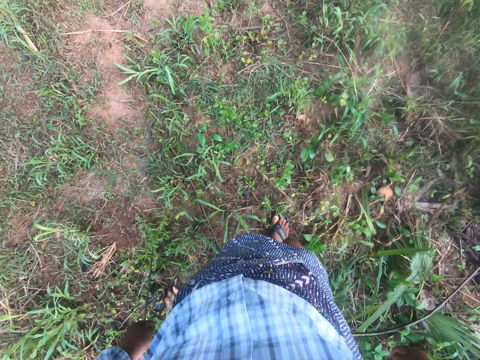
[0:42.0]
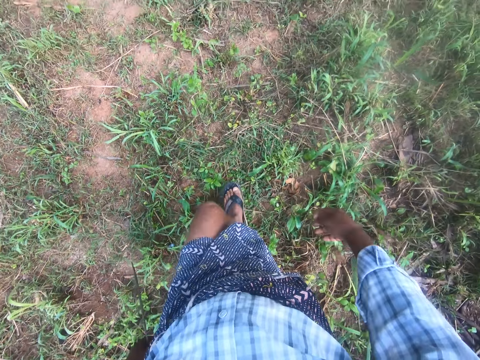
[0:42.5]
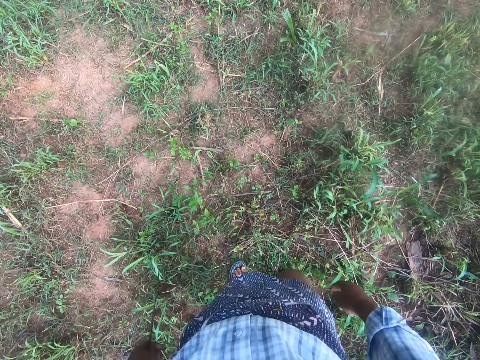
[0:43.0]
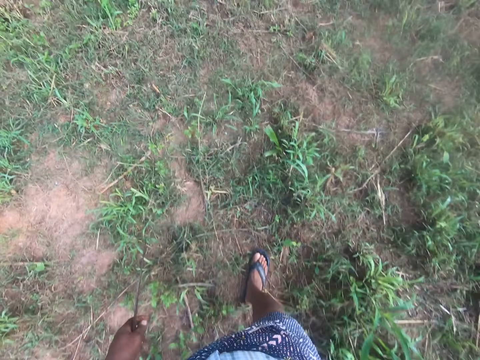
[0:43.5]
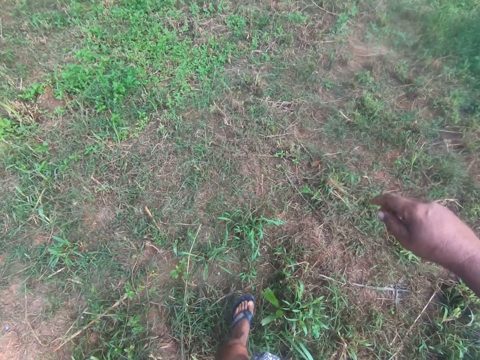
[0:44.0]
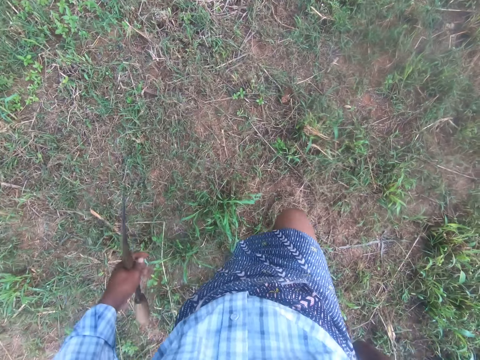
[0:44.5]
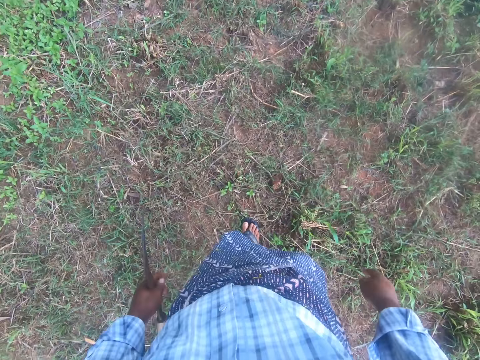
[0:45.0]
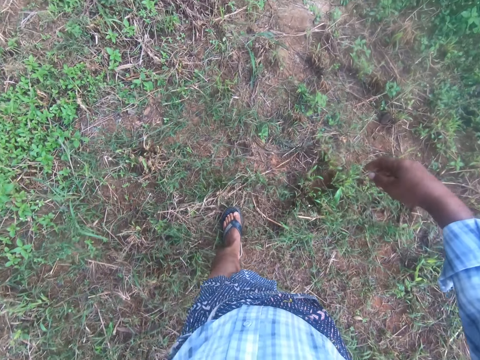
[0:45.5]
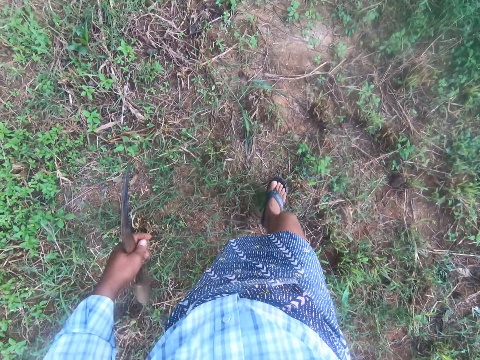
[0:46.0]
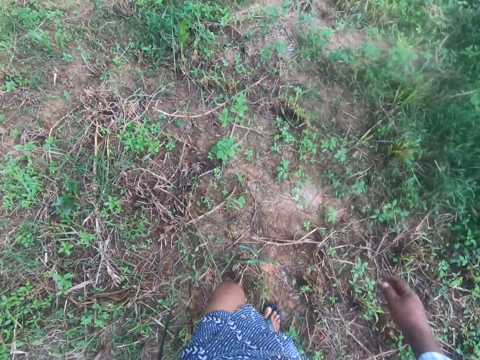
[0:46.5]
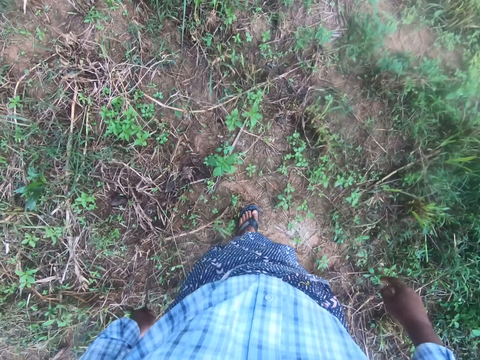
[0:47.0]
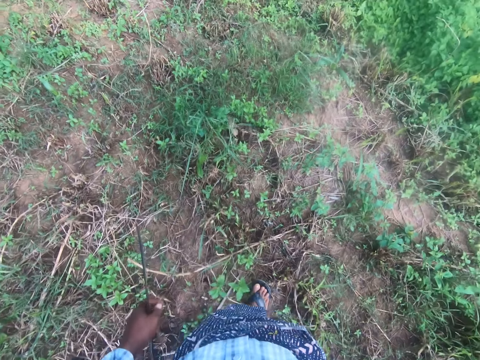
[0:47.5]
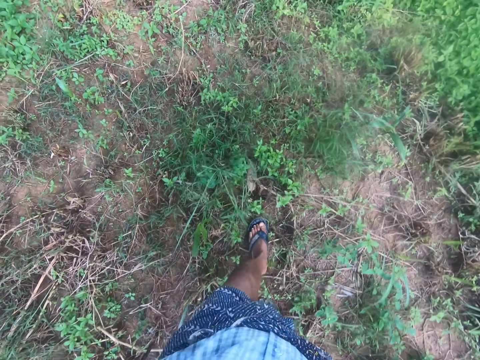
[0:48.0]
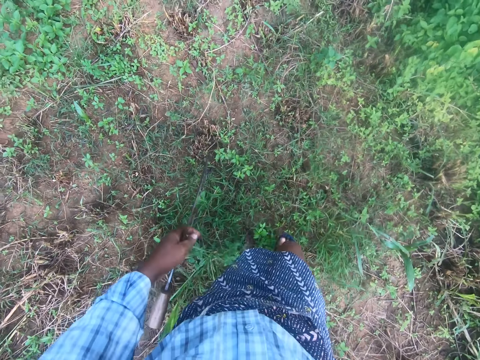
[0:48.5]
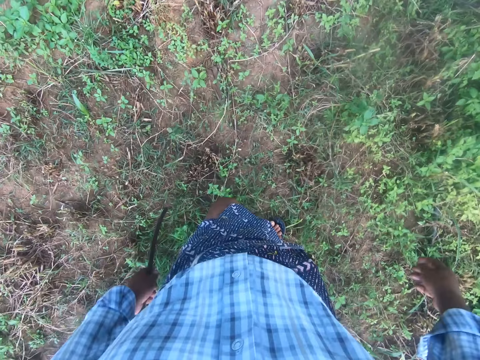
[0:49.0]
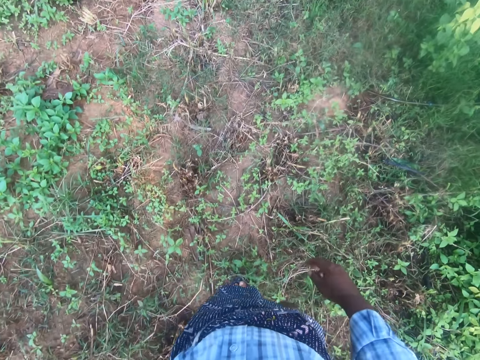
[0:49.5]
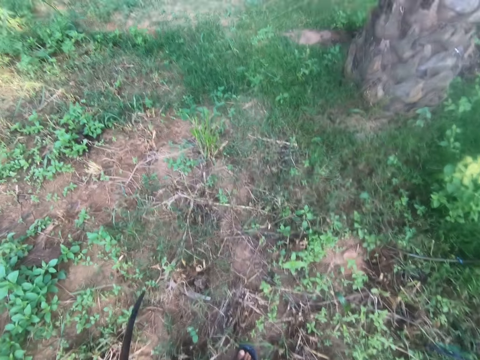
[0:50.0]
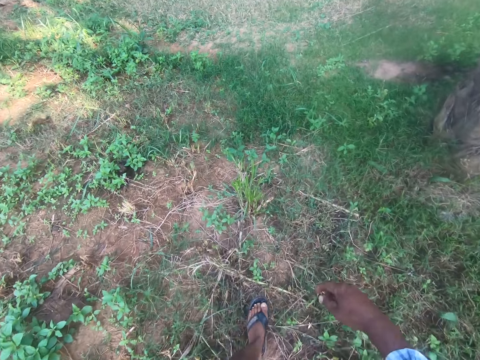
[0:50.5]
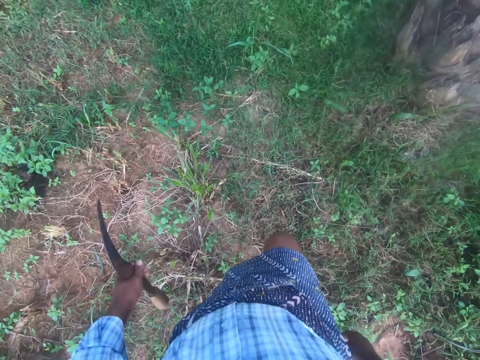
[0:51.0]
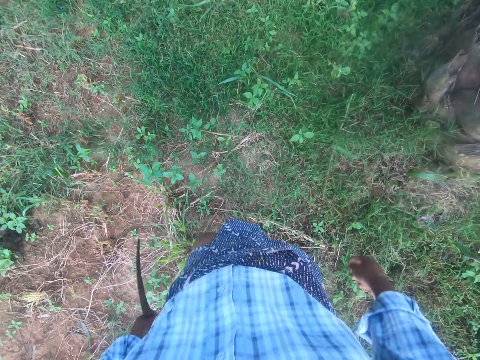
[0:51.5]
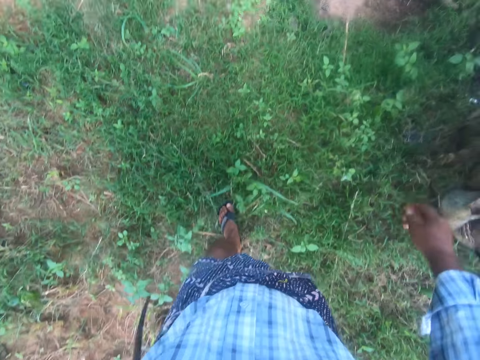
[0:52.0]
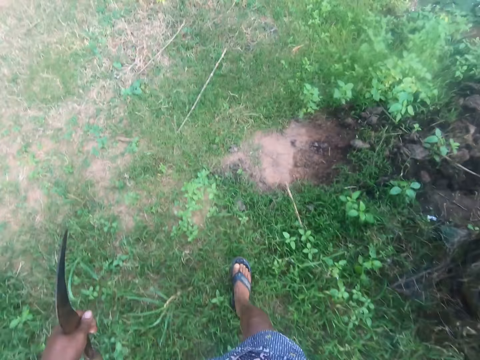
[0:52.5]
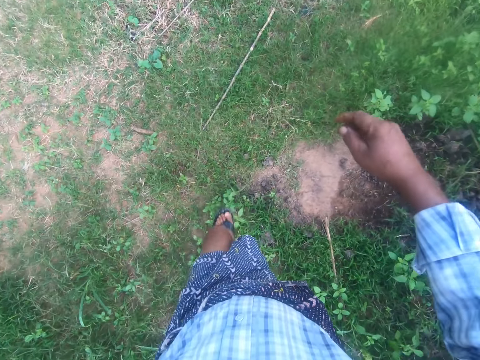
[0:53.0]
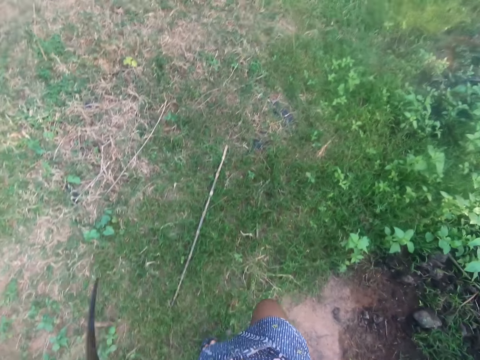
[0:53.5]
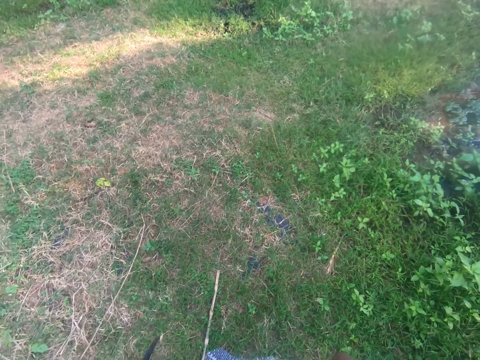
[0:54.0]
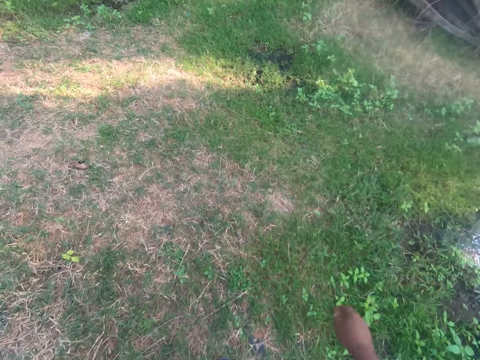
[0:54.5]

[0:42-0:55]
The camera wearer walks.

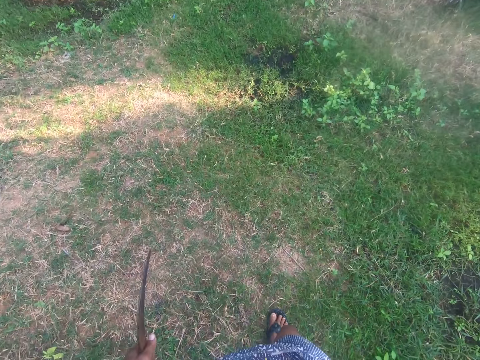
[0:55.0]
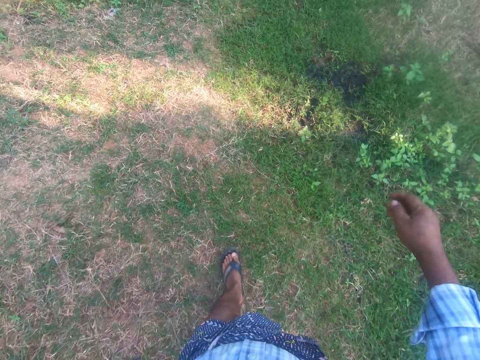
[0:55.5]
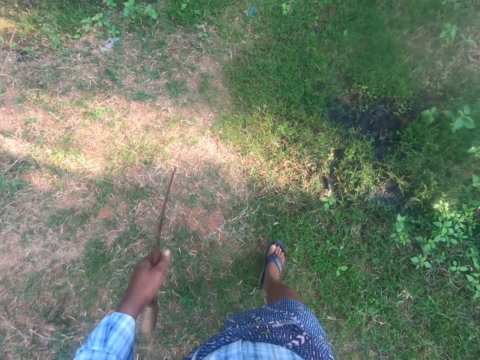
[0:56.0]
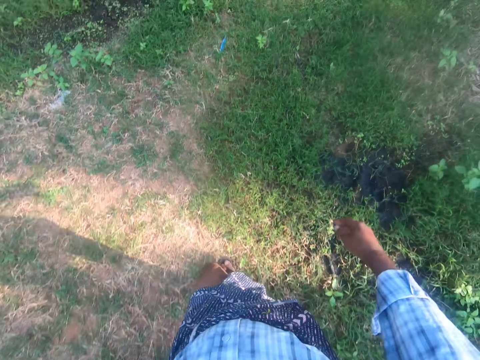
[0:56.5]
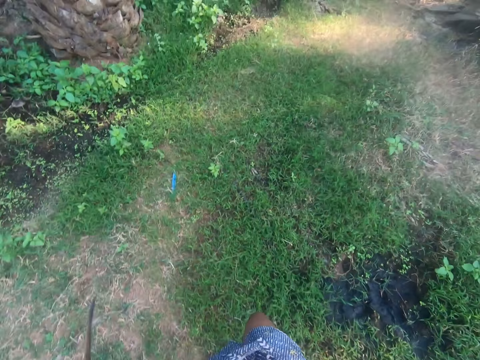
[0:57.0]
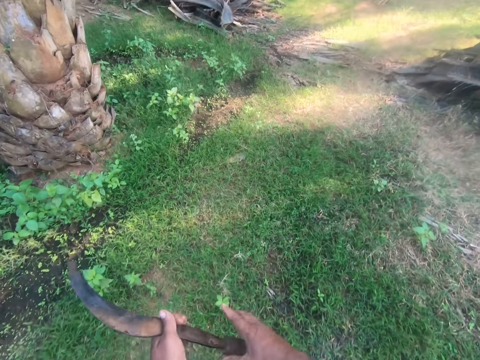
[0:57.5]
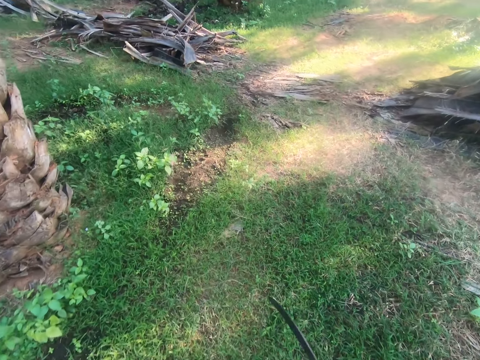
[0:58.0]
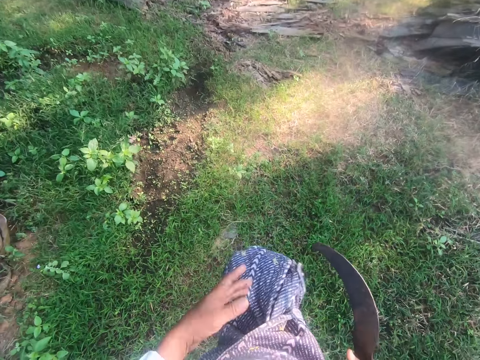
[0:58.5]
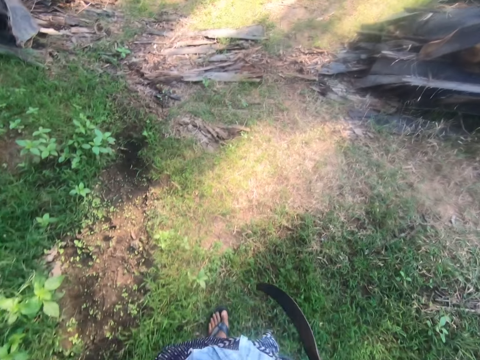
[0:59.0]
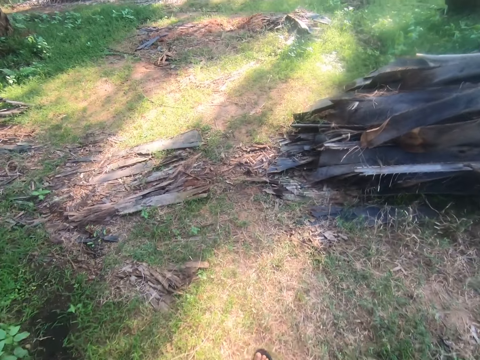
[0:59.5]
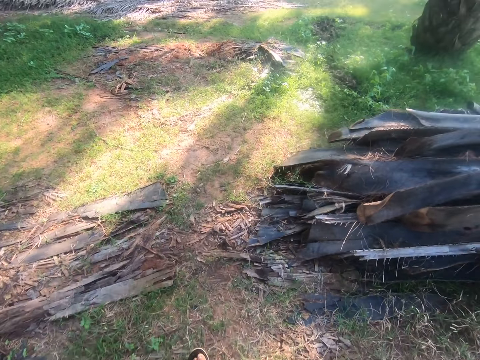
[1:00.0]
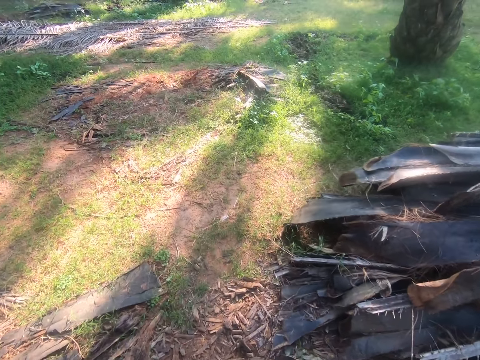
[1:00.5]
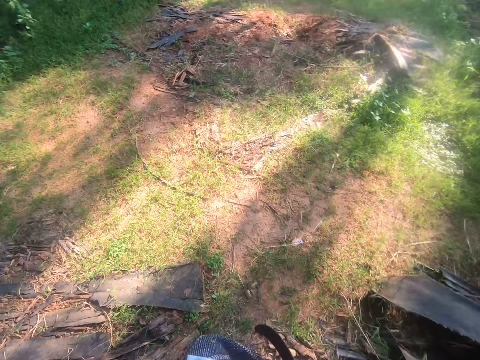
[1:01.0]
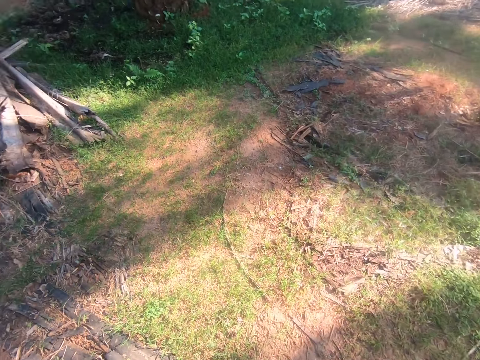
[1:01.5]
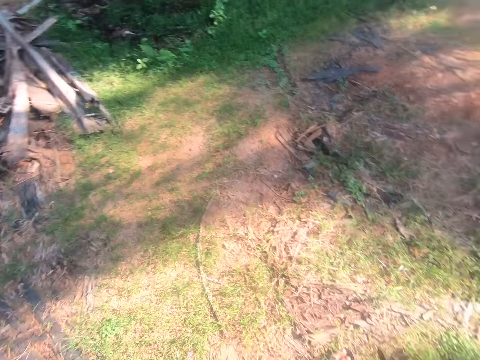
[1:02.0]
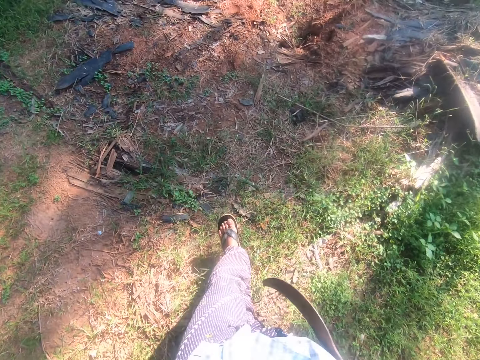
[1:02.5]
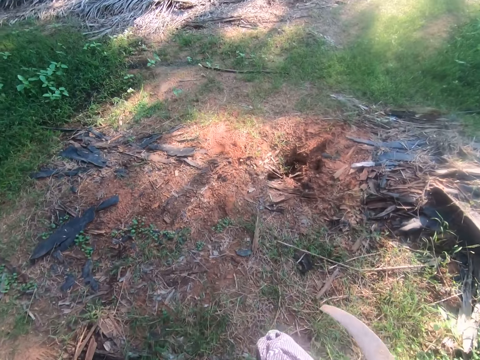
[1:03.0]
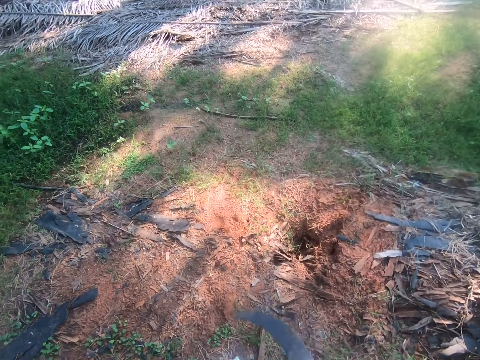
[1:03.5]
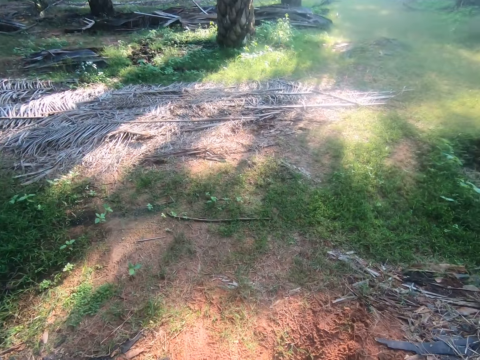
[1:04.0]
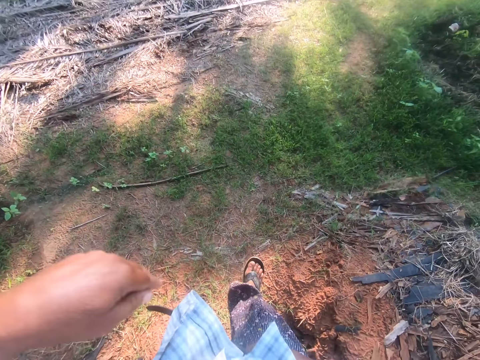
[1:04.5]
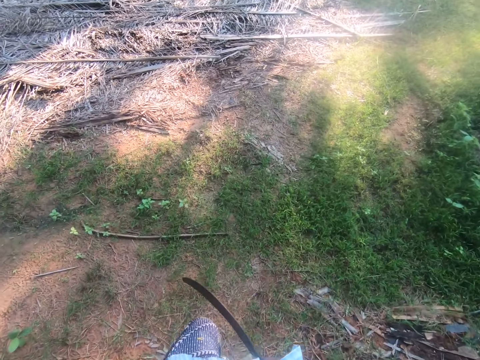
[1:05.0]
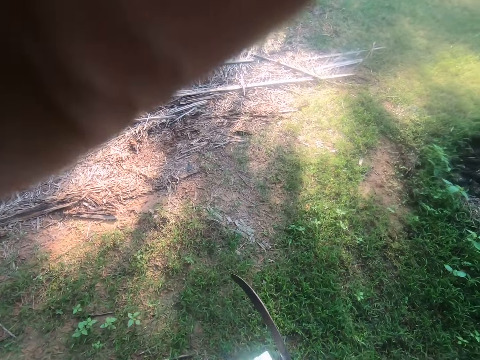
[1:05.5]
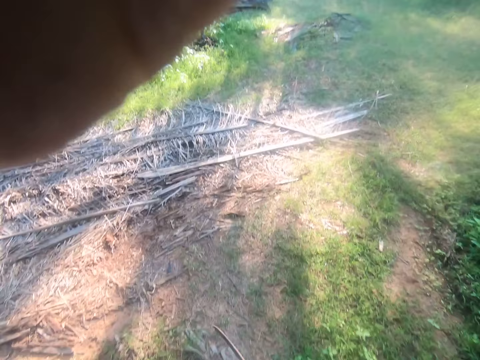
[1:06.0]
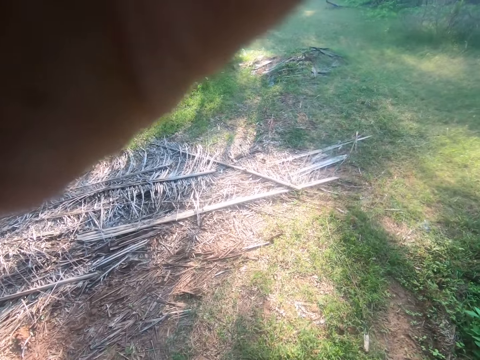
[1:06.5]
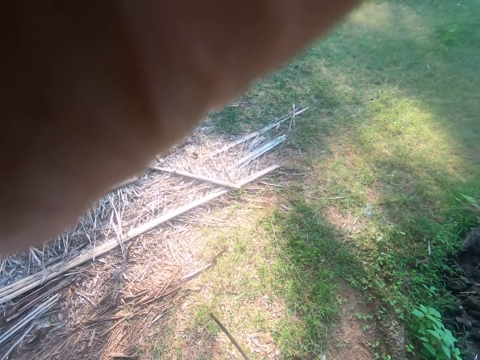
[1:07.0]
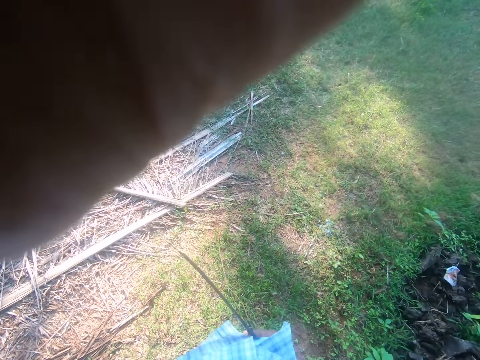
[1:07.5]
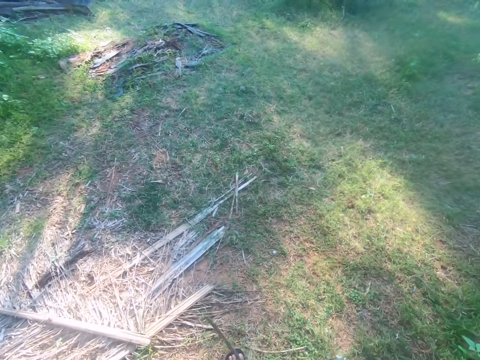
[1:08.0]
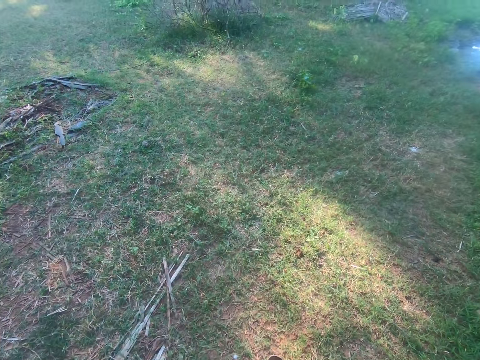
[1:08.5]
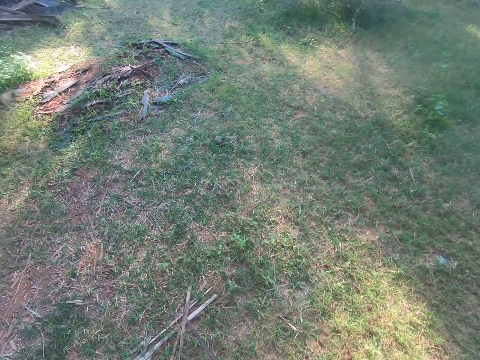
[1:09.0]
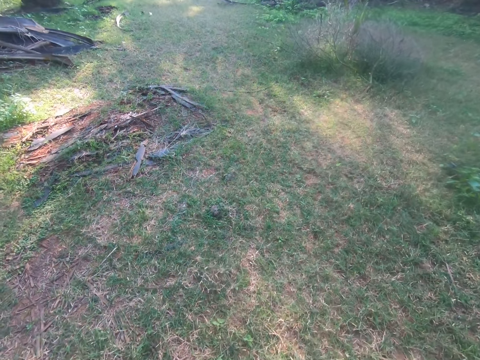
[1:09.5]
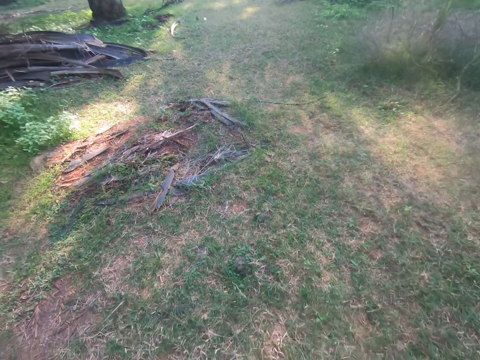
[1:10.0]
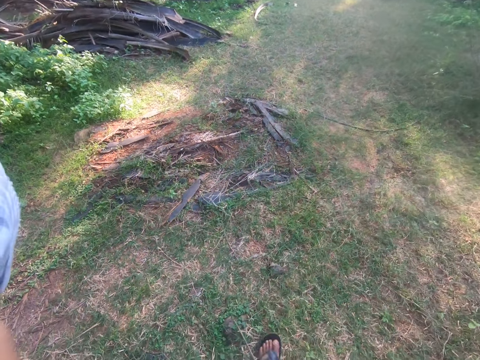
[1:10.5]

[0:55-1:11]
The camera wearer transfers a cutlass to his right hand. He raises a hand. He walks.
